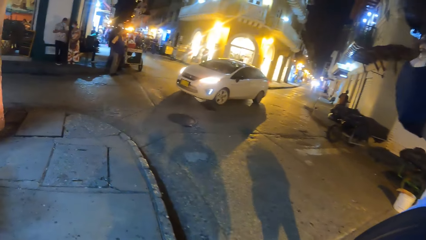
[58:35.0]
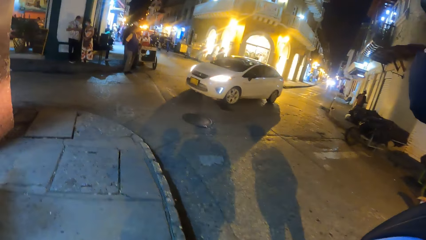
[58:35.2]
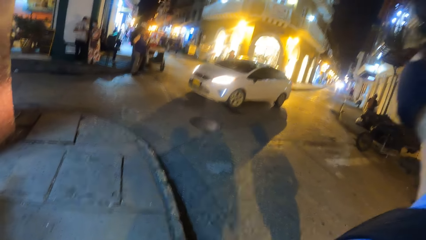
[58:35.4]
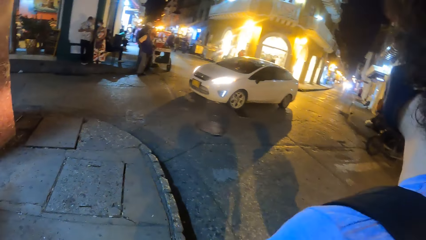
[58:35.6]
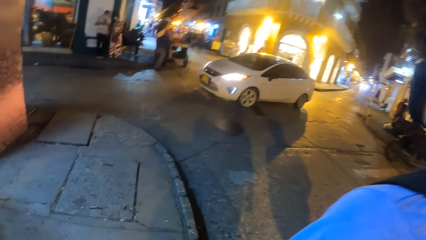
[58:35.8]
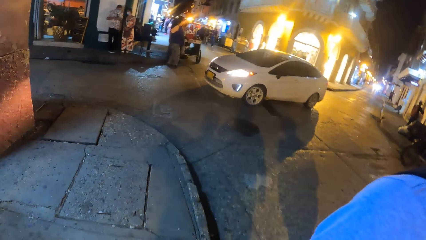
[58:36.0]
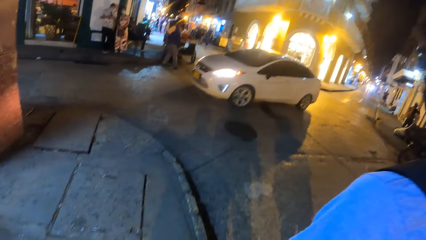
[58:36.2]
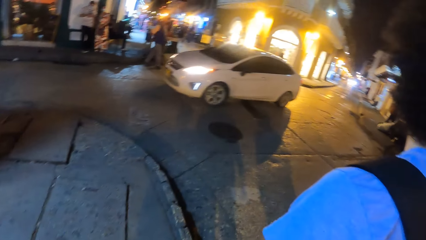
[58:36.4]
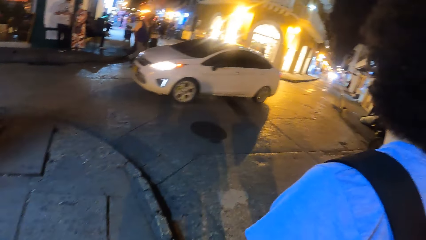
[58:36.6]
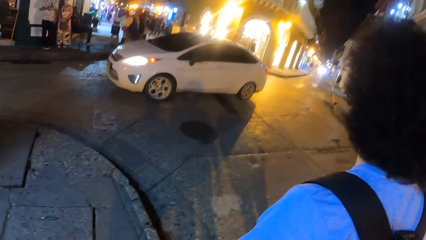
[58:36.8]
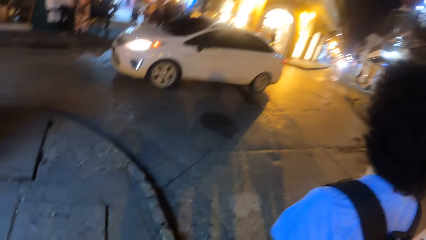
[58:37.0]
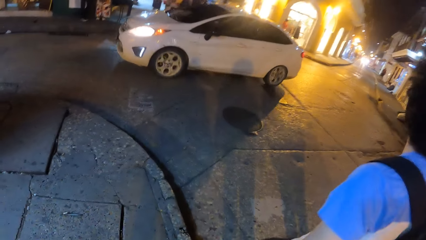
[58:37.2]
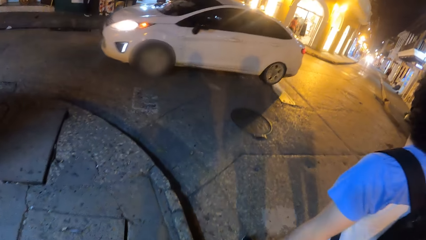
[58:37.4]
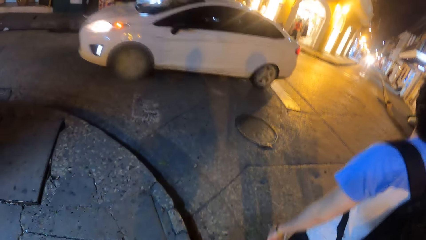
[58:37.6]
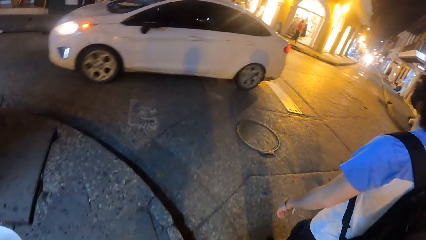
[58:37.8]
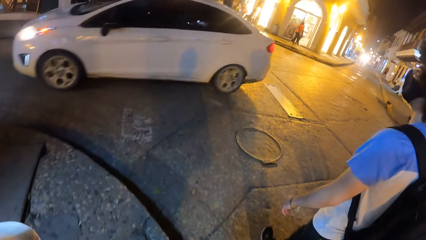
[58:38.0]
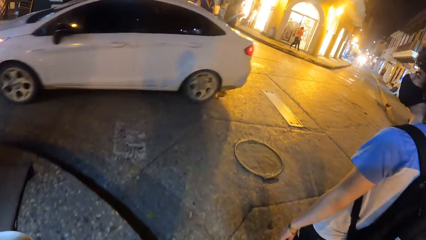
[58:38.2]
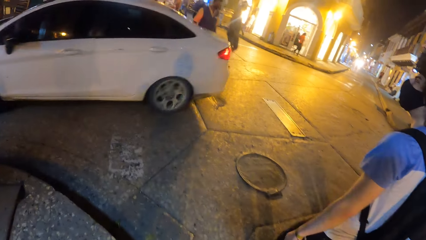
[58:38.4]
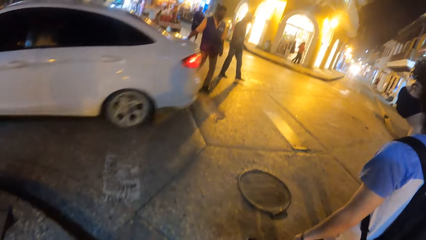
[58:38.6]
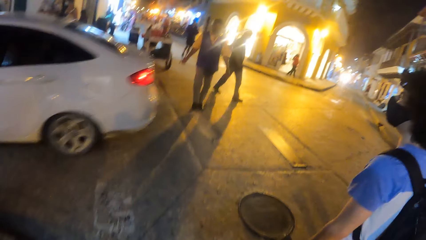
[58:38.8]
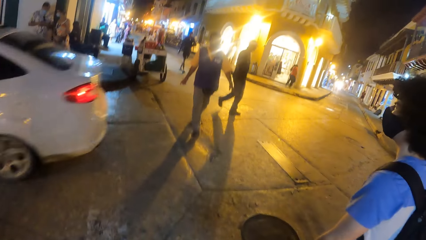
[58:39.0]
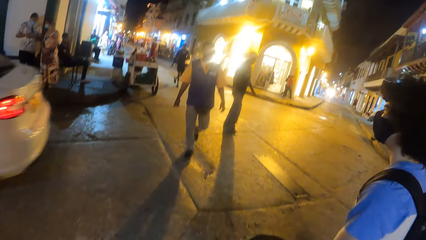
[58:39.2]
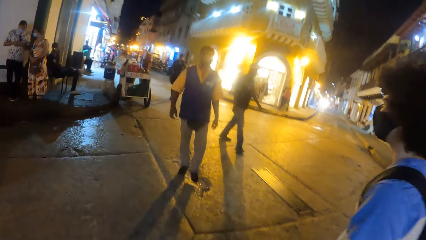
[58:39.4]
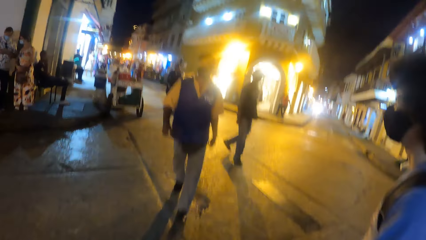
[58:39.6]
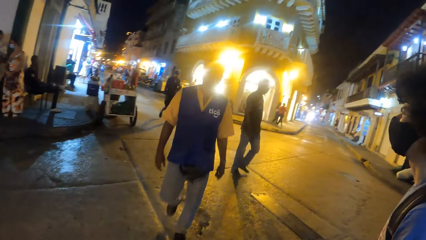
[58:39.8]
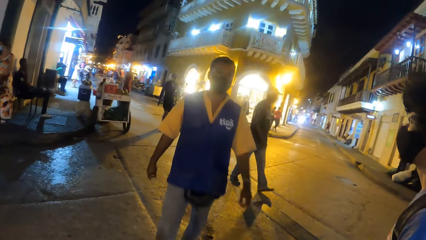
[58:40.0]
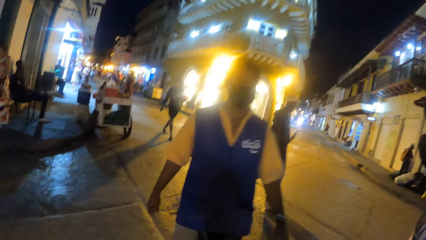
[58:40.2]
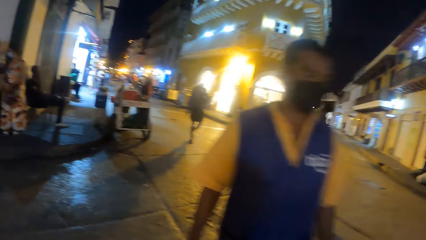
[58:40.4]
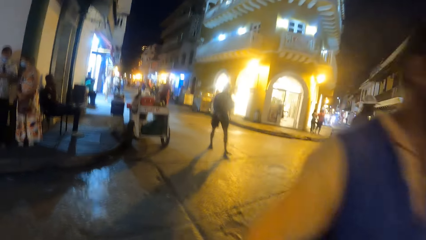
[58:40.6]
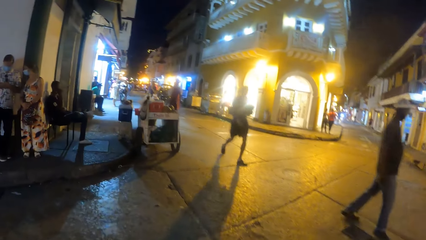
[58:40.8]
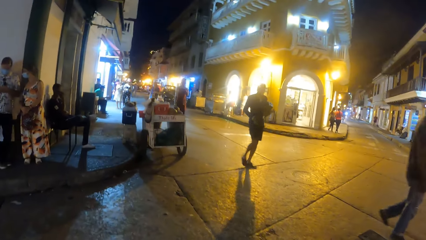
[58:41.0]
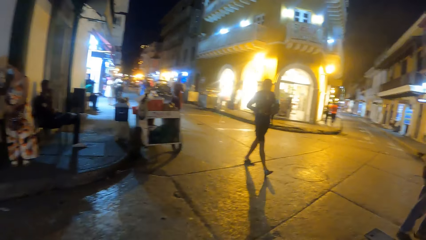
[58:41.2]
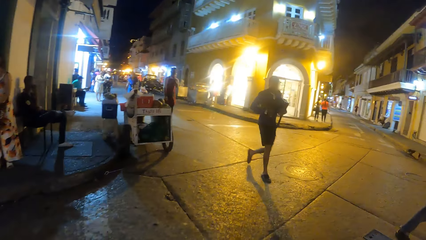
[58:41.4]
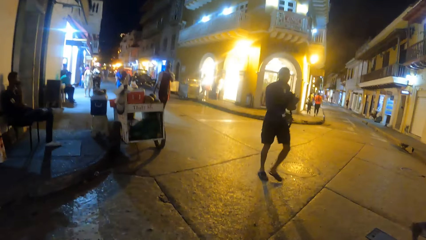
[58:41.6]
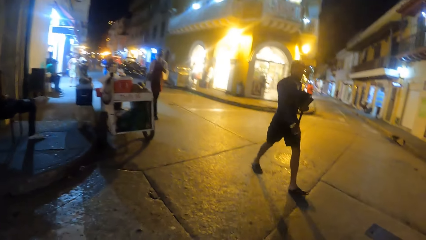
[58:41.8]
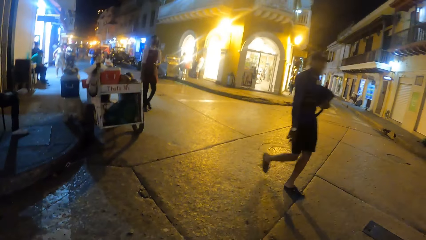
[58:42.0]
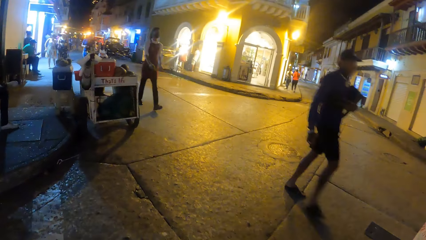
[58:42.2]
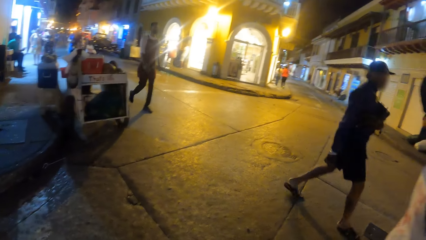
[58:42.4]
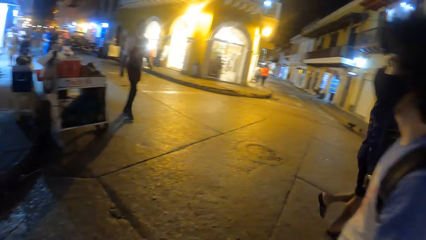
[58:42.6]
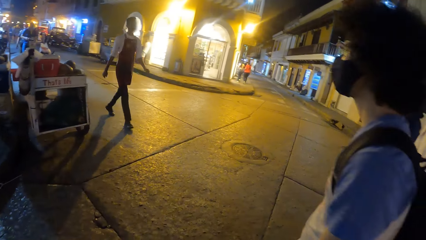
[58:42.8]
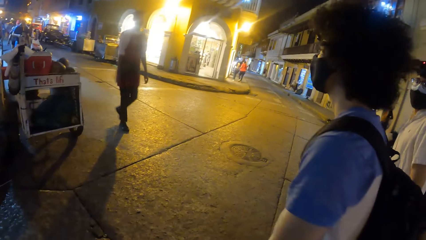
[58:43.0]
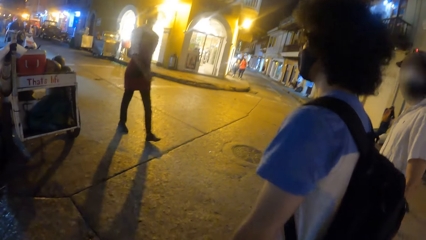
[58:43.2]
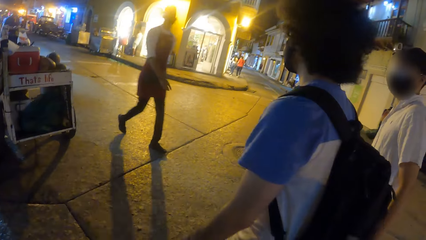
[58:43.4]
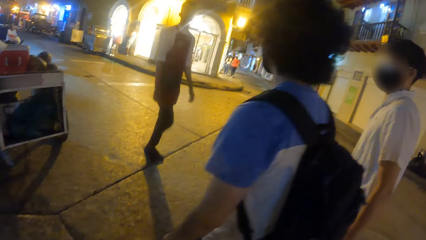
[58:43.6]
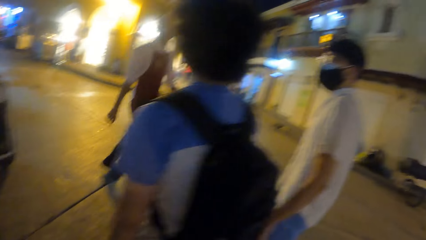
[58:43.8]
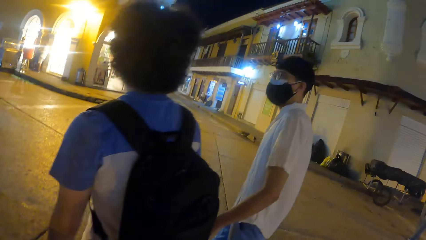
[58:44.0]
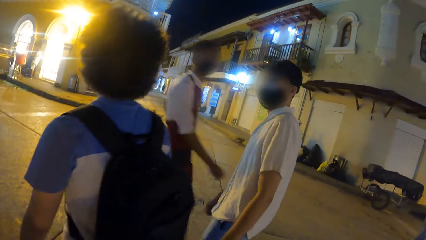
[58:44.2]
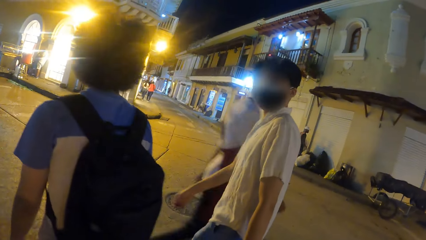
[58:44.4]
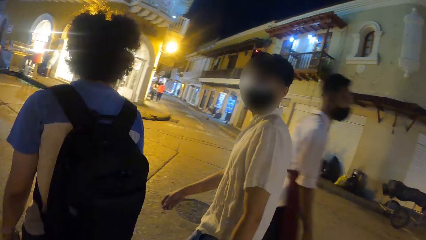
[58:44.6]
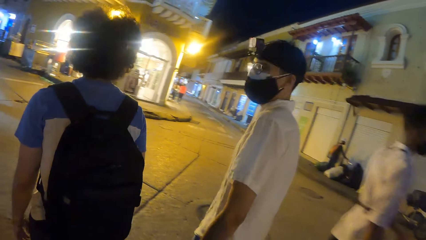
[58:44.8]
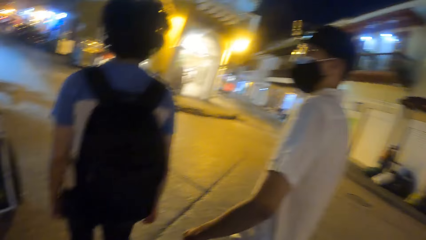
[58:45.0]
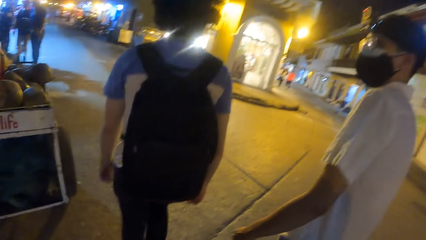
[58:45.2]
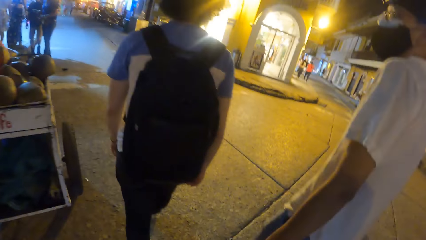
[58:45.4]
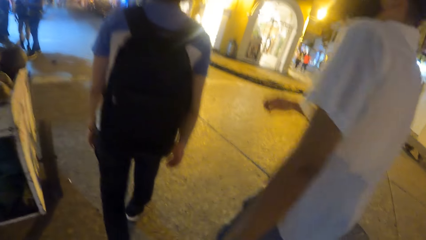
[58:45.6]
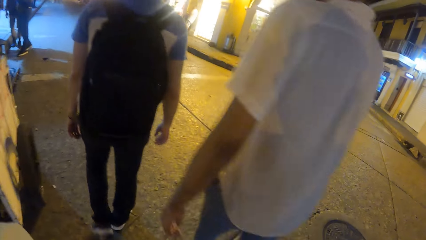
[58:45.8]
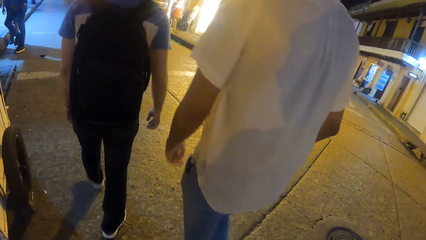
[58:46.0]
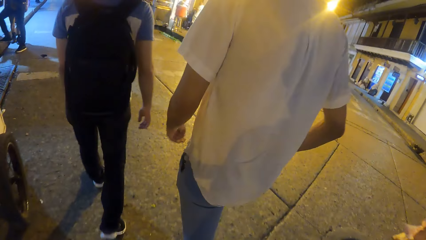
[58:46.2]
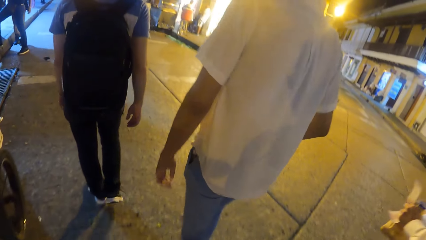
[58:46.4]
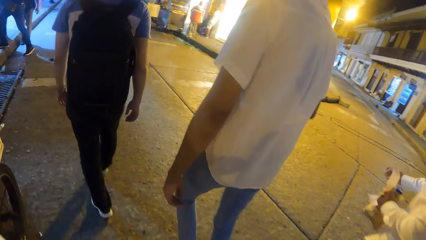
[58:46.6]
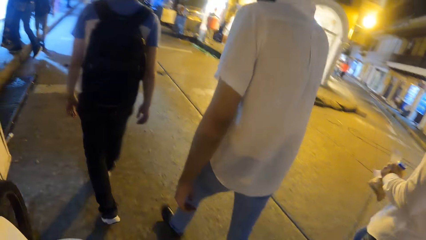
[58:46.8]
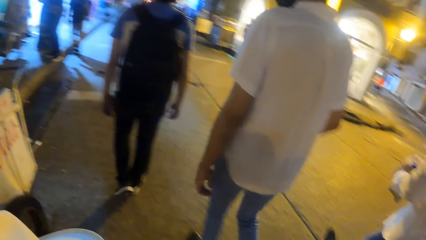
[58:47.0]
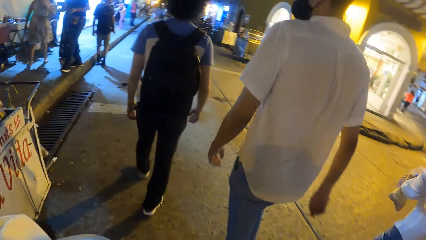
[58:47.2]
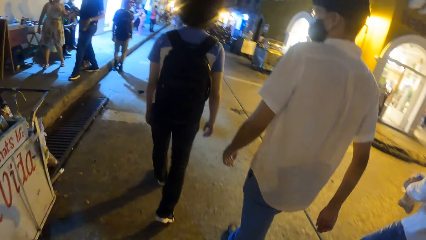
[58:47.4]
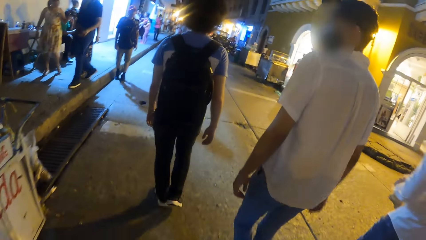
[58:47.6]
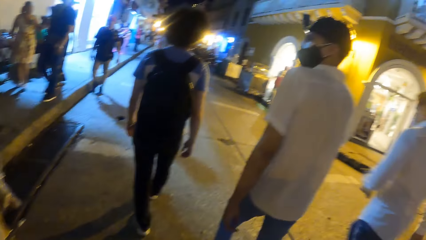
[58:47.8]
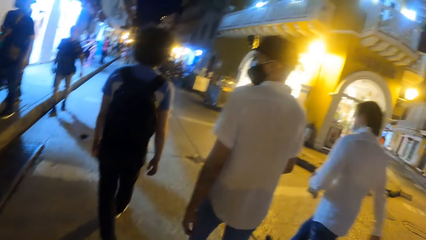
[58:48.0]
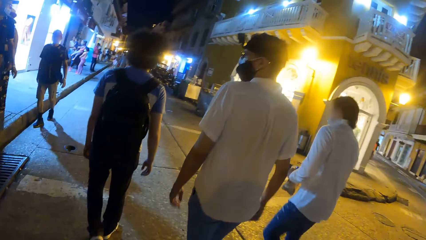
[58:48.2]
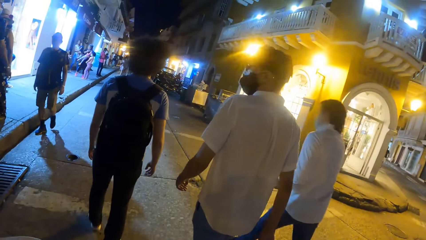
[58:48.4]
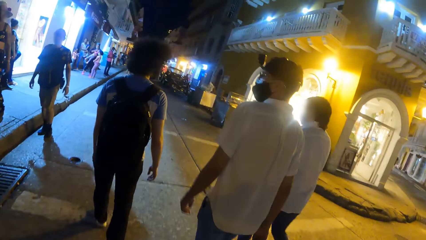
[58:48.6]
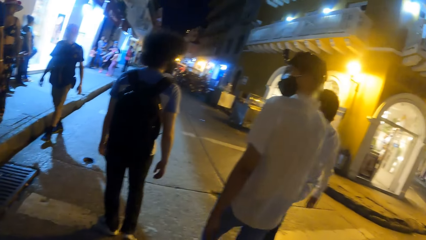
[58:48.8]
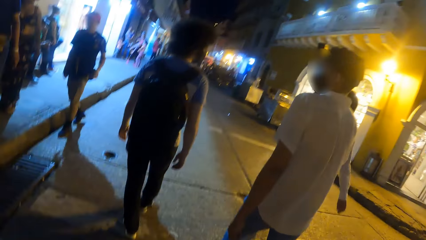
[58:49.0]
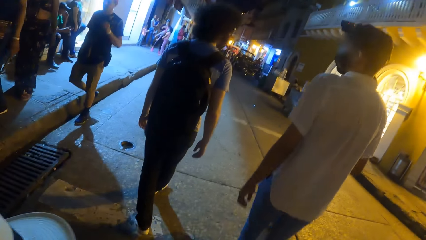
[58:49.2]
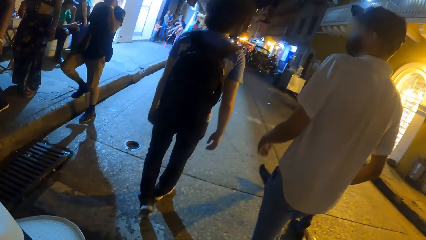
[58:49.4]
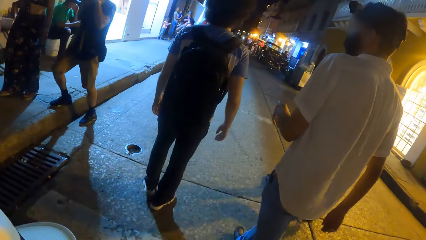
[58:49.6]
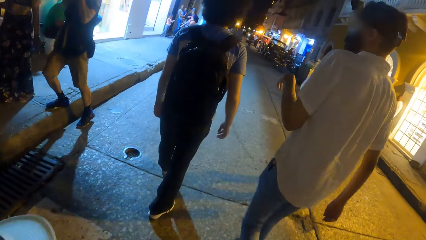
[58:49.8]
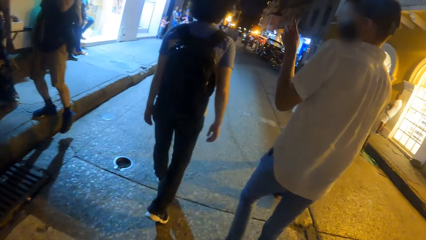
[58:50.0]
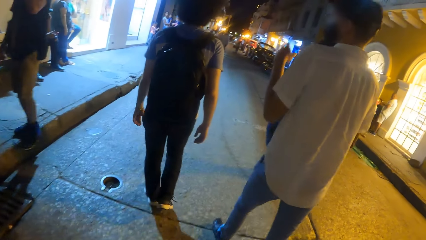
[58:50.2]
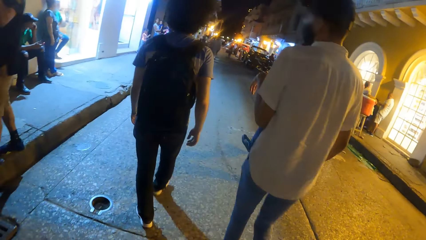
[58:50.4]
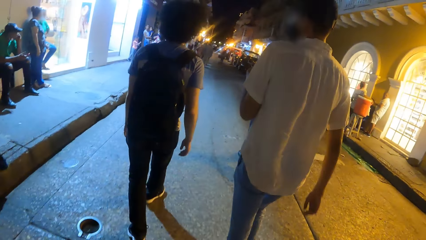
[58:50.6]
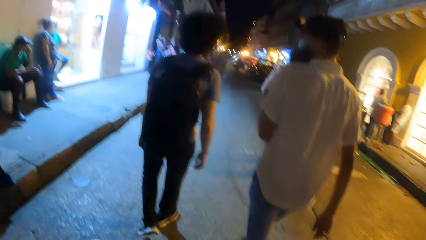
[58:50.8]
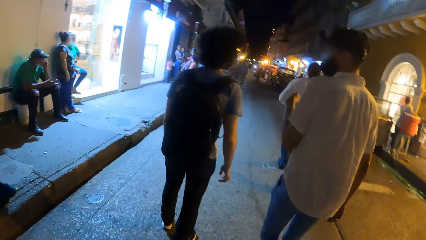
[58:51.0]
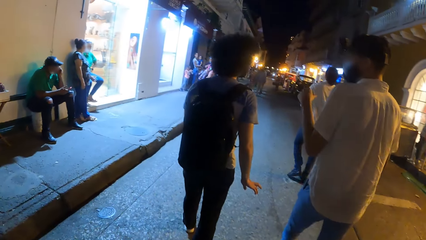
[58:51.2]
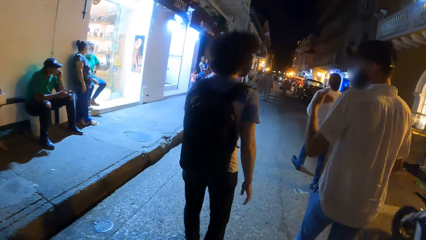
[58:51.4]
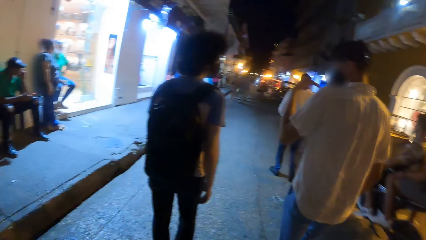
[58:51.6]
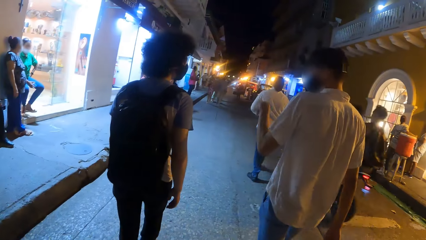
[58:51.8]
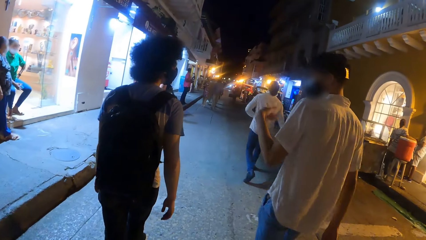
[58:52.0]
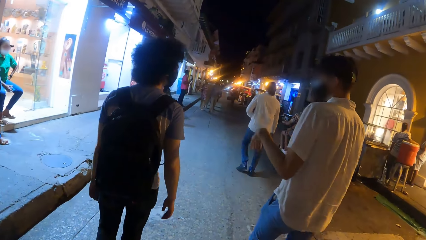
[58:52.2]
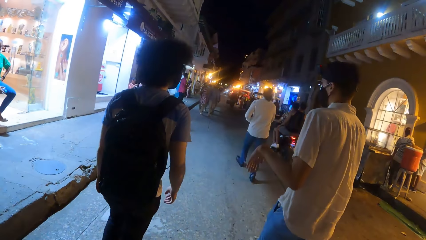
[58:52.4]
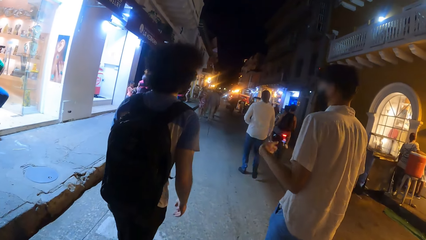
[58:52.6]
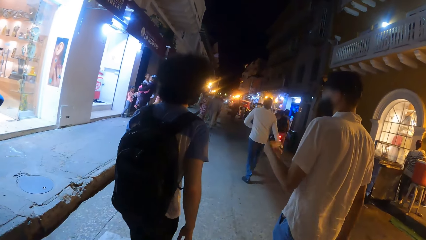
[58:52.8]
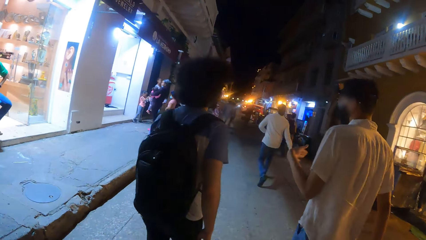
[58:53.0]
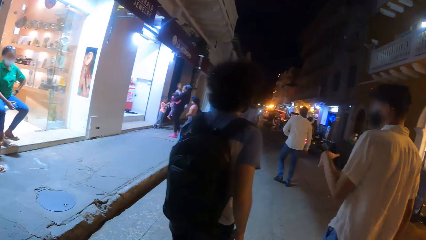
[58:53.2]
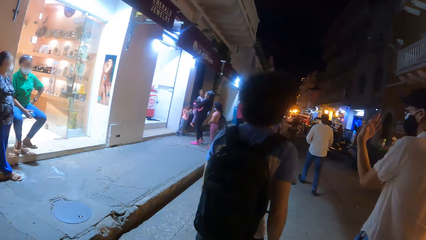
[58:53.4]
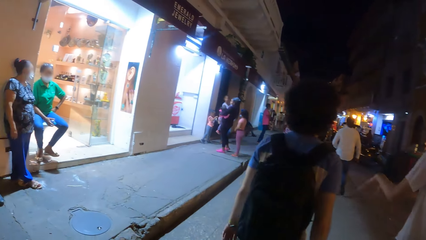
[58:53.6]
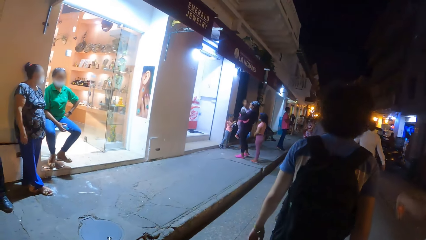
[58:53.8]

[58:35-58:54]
A white car drives past the camera wearer. A man converses with another man on their way.
